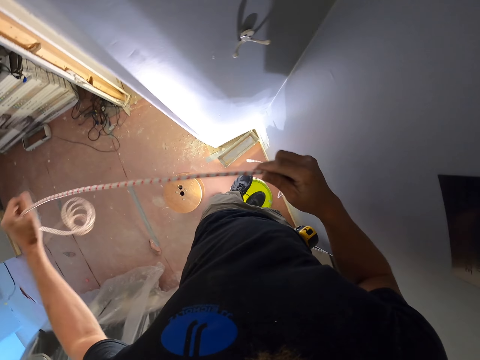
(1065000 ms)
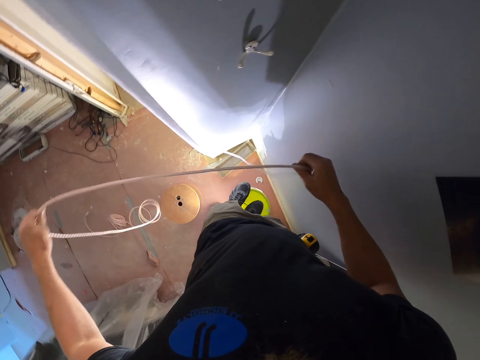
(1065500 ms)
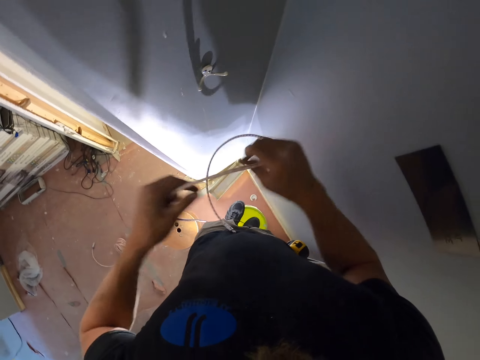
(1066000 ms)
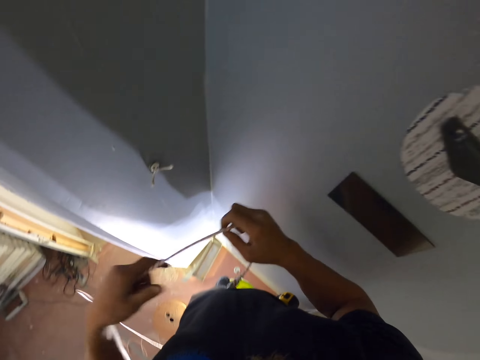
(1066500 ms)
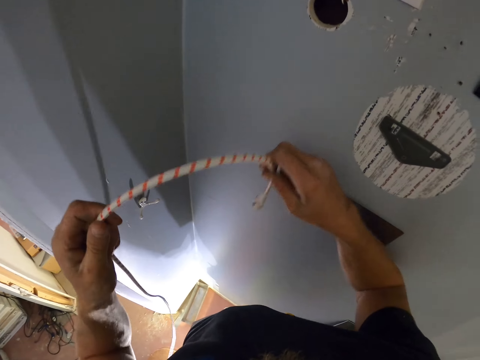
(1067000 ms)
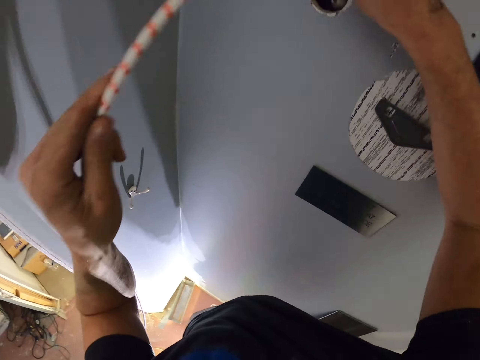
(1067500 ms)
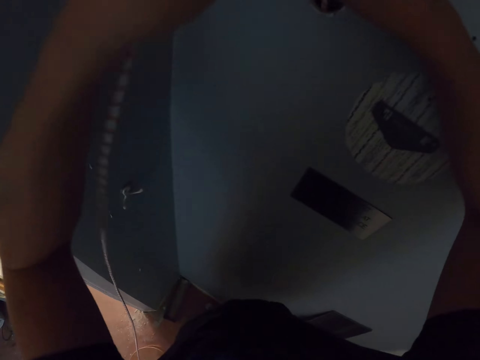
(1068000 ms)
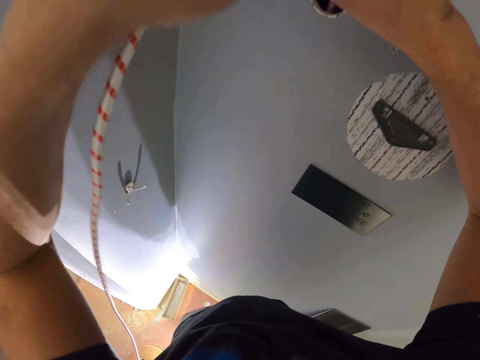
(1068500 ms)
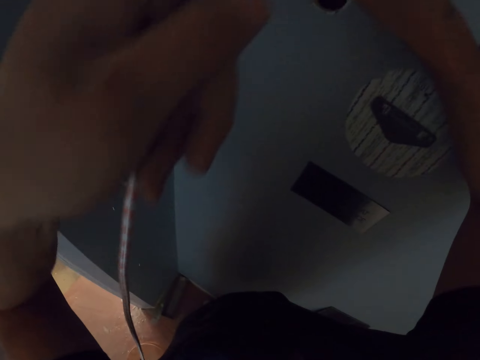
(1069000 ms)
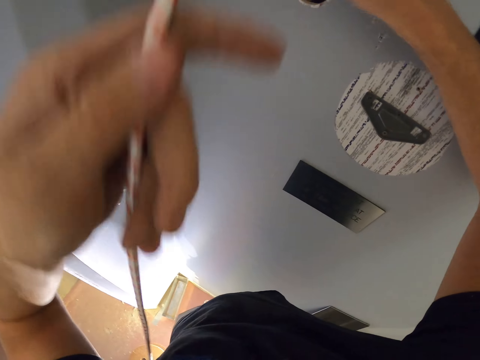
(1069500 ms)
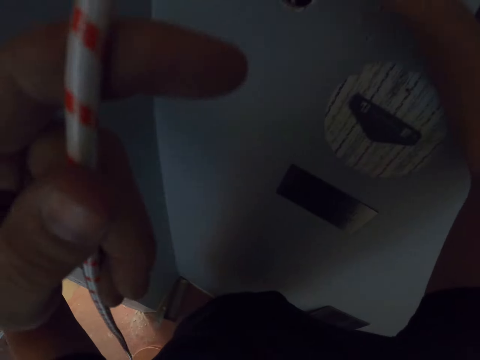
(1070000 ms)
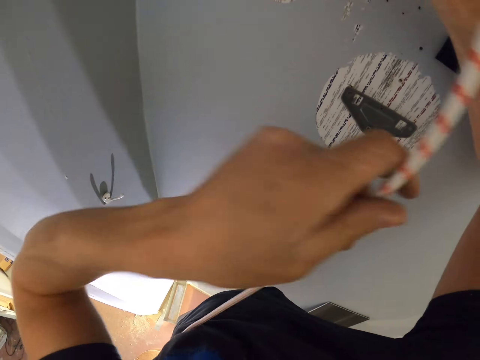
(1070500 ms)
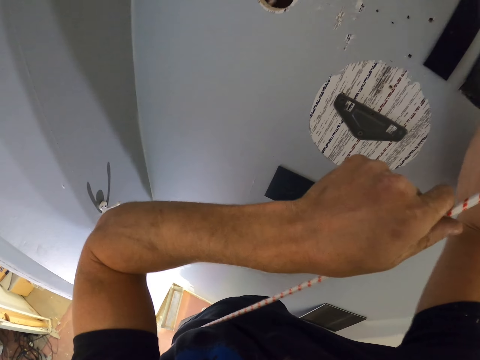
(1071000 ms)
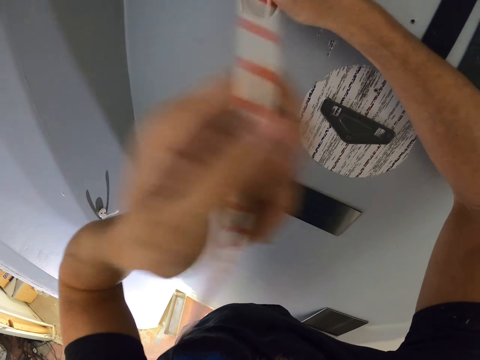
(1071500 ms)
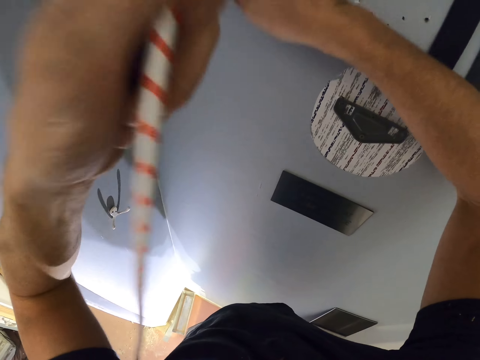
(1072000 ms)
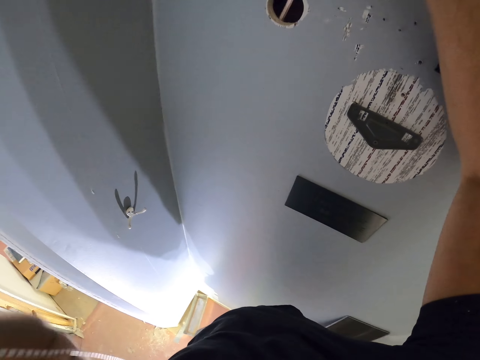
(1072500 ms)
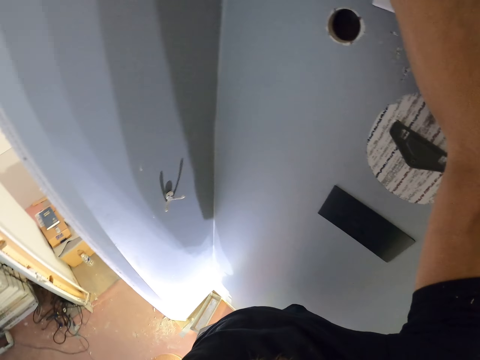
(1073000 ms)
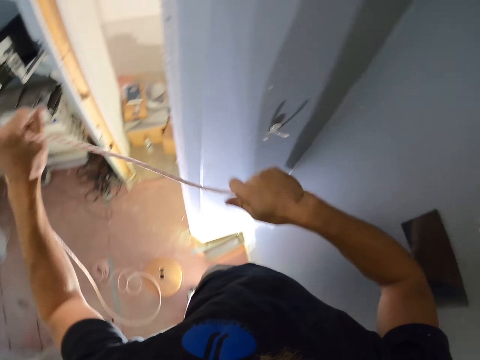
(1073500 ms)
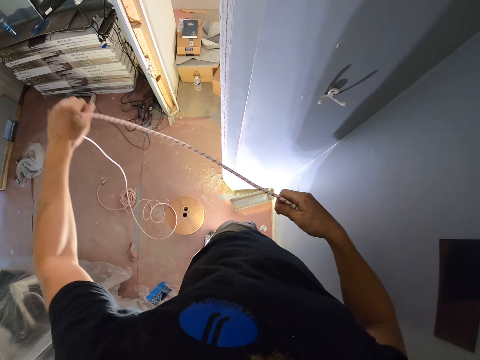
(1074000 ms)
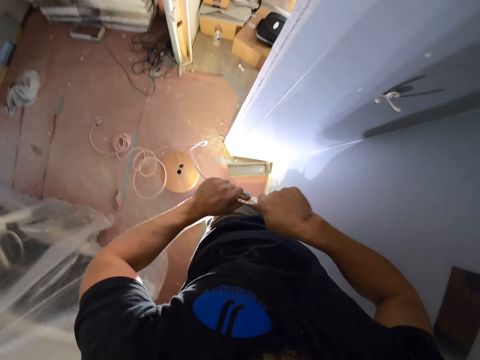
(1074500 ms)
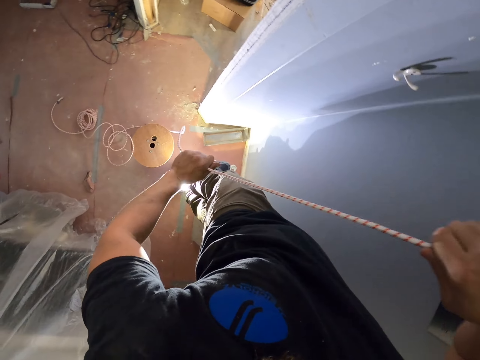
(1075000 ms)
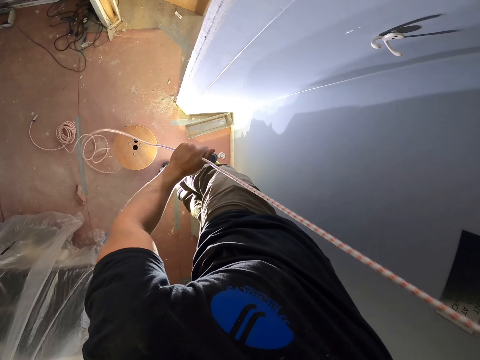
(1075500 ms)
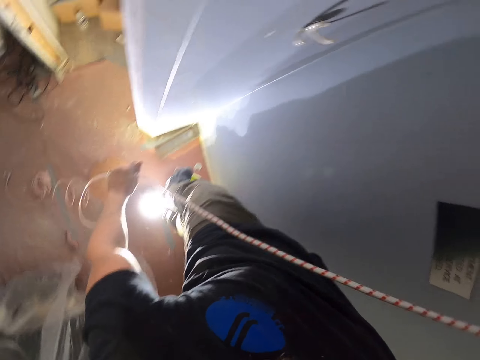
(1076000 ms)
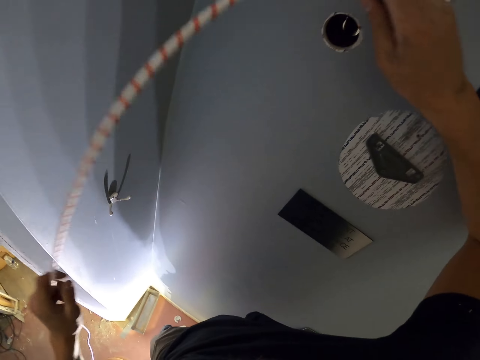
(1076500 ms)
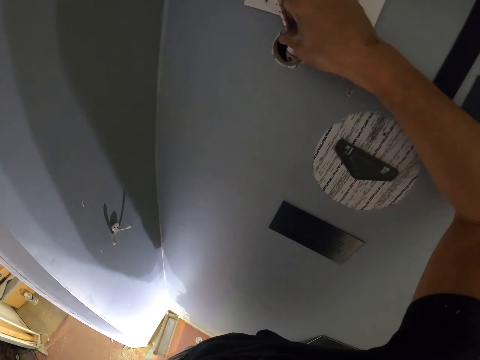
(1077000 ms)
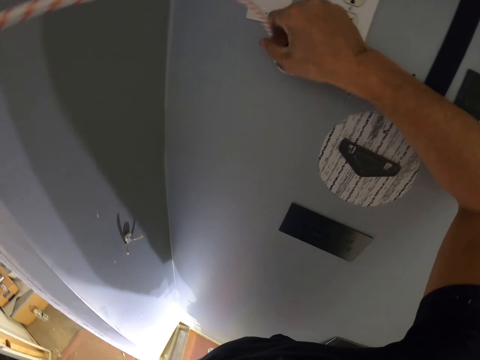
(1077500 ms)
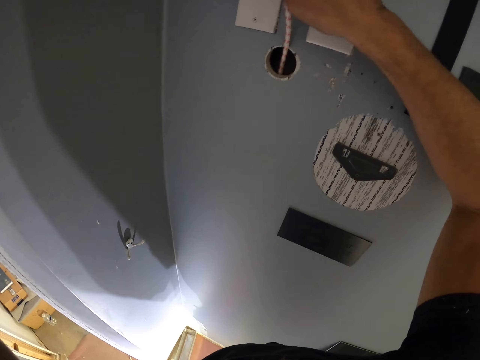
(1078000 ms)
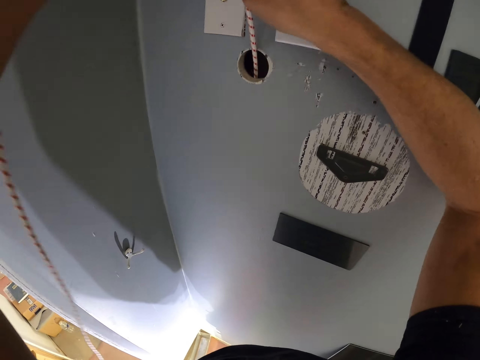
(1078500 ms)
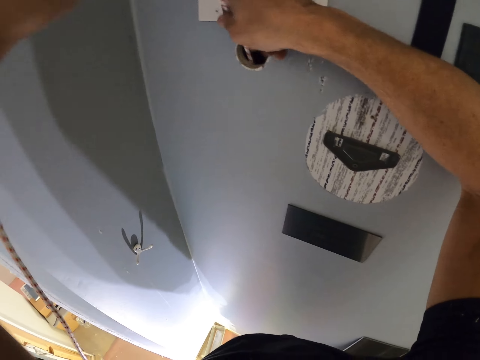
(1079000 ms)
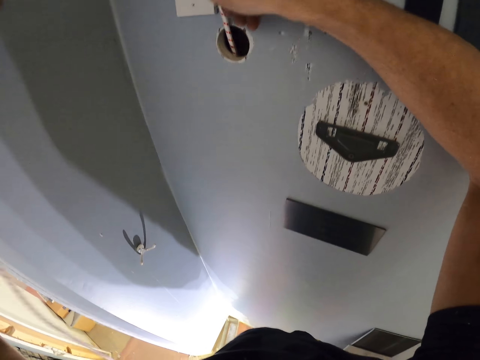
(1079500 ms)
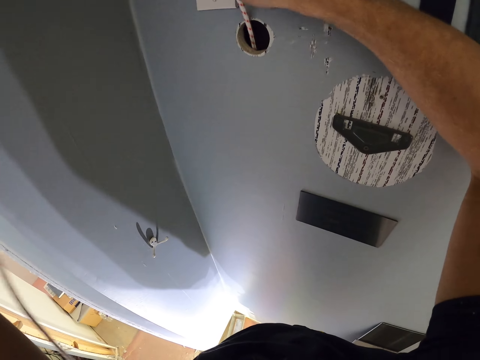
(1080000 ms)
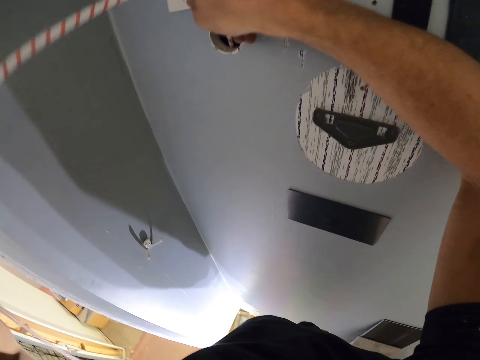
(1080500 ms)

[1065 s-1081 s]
The camera wearer puts the wire inside the hole on the wall. They remove the wire from the hole. They look at the wire. They straighten the cable. They put the wire inside the hole on the wall.

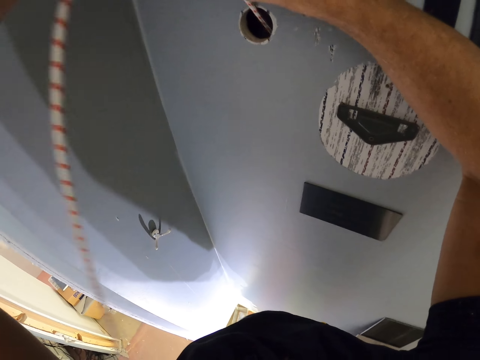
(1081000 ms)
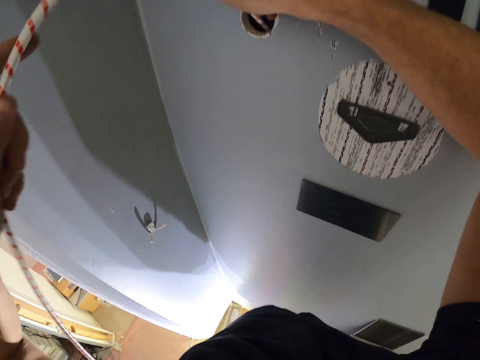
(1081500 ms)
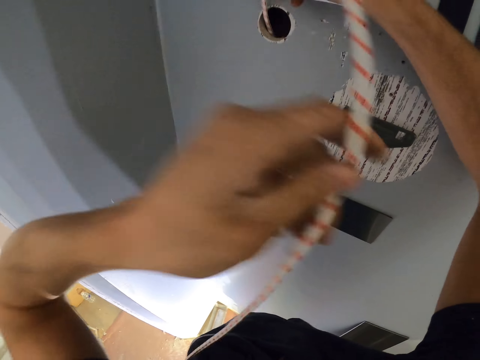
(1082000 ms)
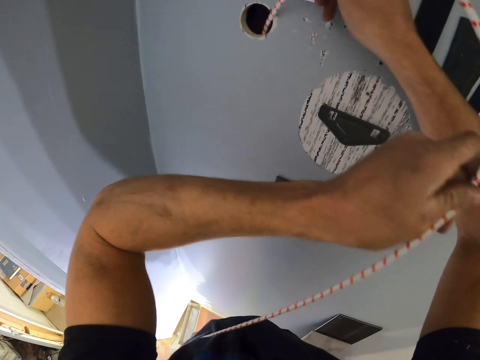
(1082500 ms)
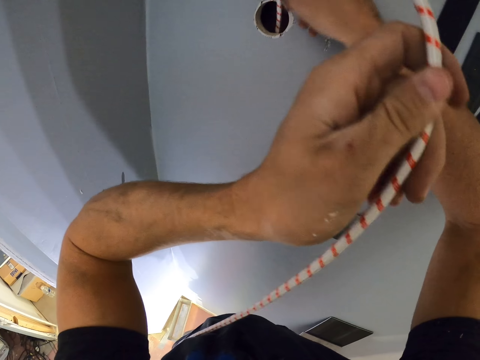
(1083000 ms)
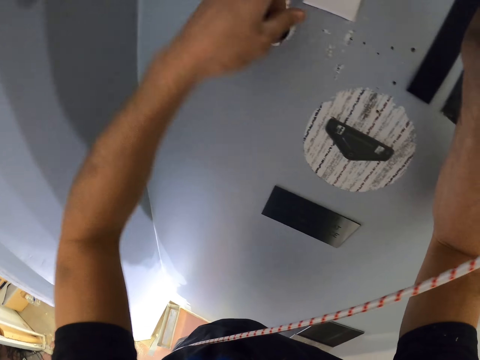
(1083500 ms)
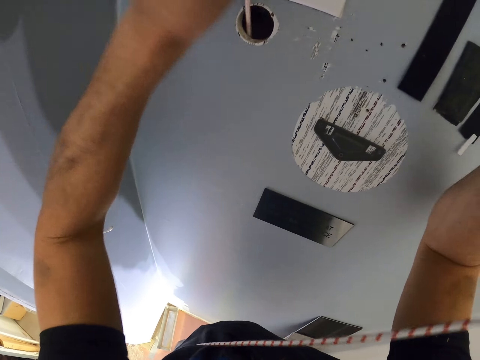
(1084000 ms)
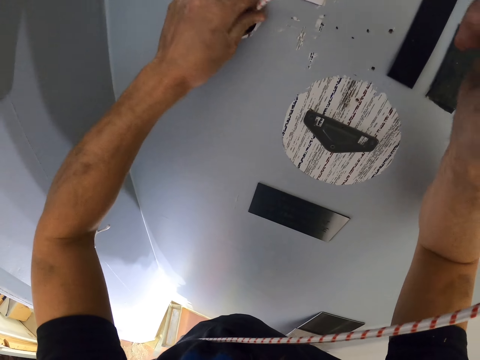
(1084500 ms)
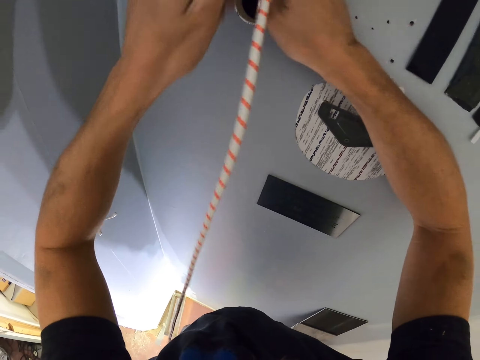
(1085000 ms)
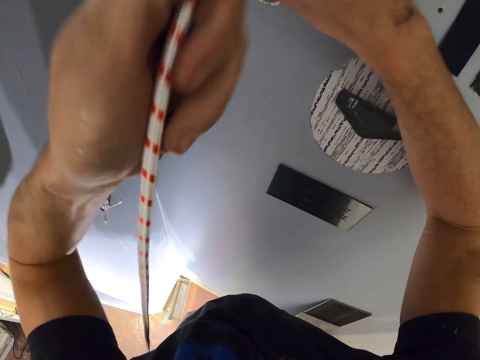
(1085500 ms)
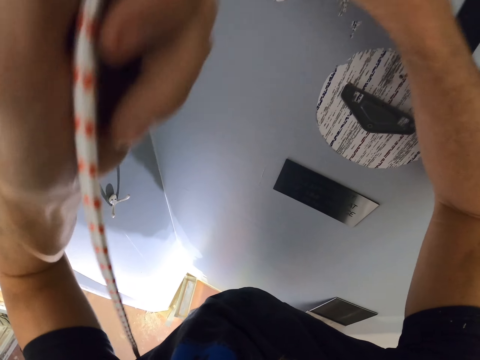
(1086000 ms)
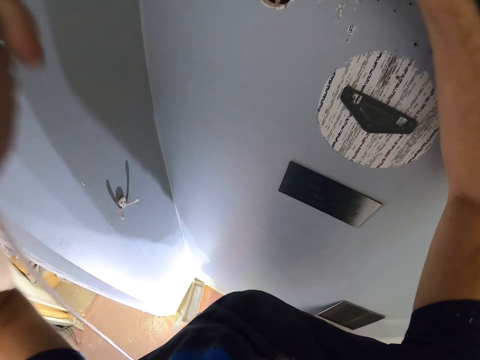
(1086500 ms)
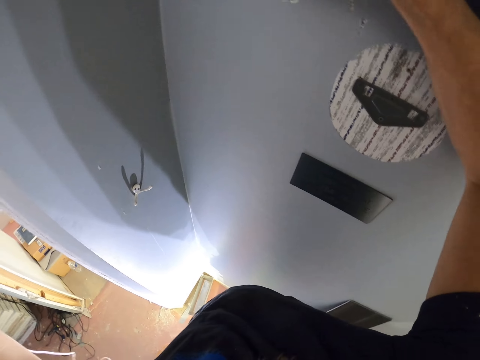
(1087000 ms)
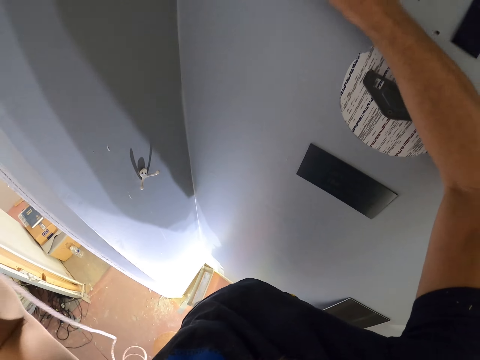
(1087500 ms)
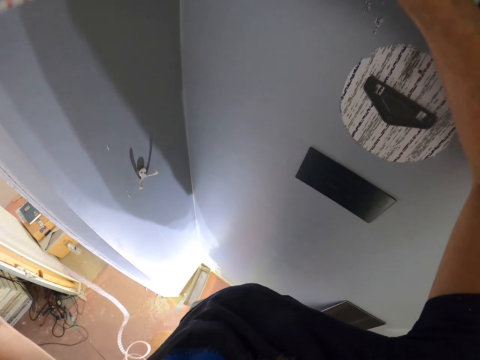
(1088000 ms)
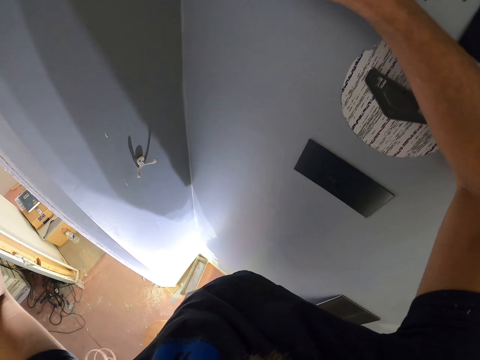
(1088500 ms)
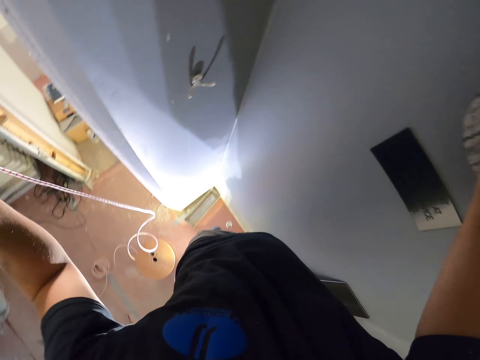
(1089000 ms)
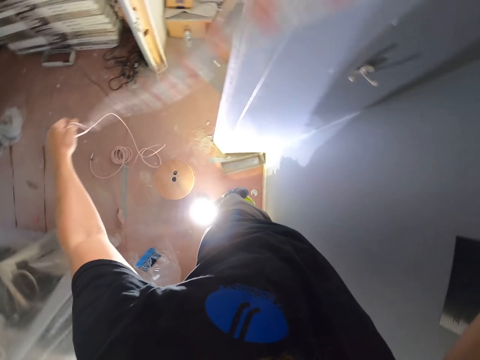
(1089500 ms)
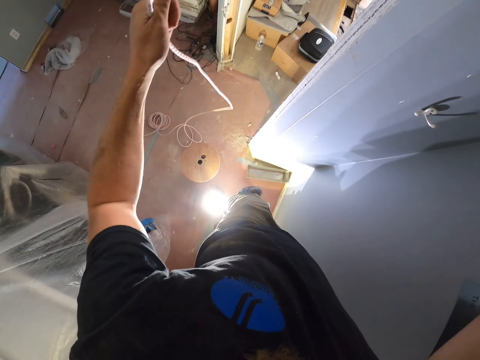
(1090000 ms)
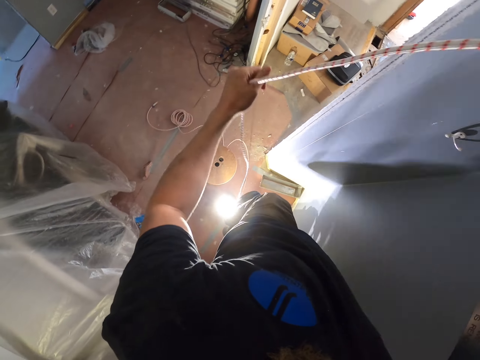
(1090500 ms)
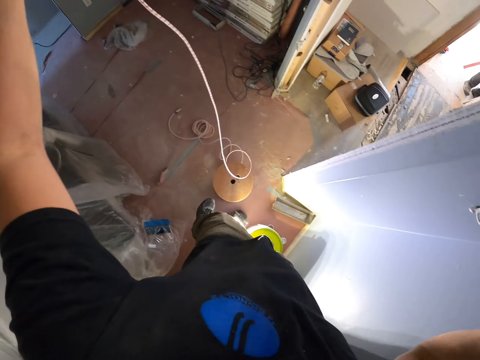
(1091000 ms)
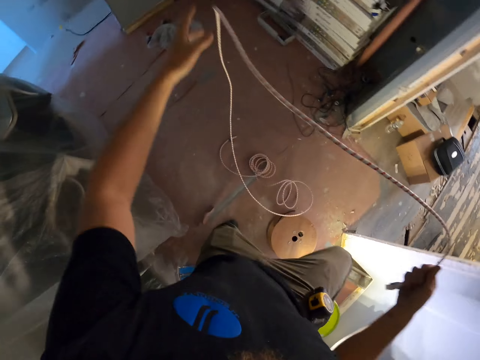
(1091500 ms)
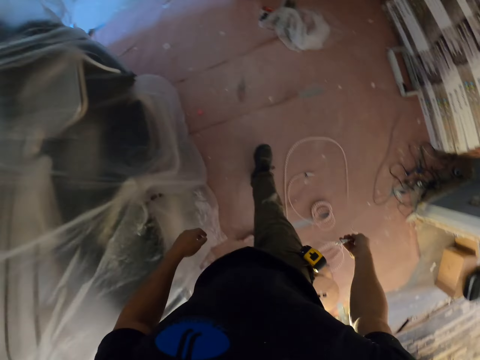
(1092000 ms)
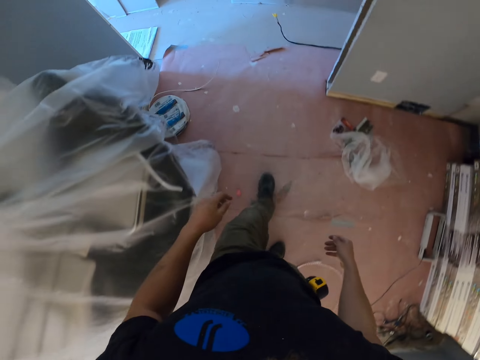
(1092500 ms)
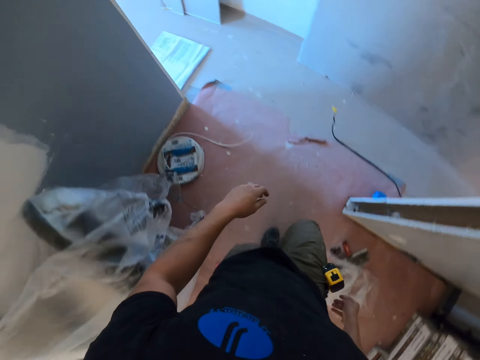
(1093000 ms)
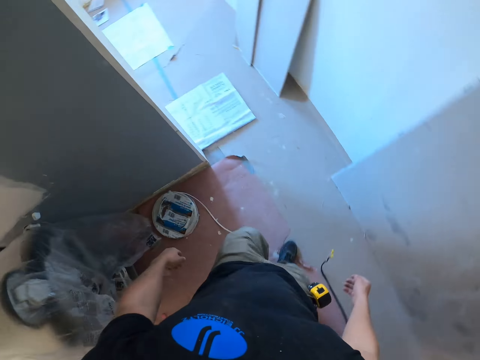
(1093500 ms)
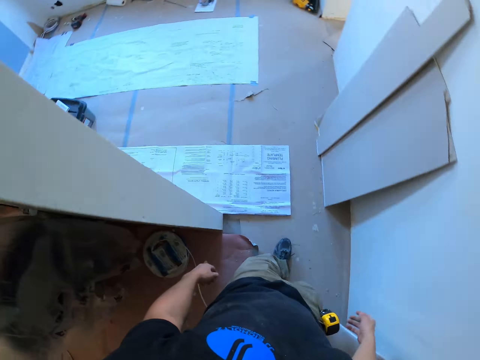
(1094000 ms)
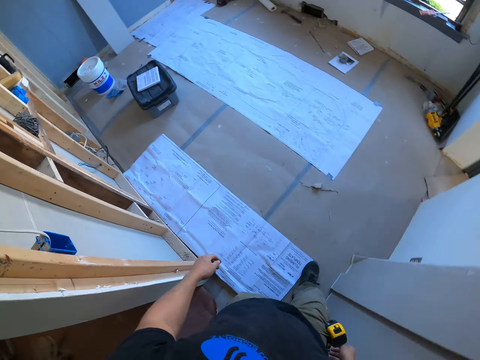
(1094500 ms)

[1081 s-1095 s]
The camera wearer looks at the wire. They step down from the bucket. They release the cable. They walk around the room.
